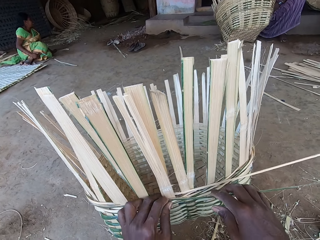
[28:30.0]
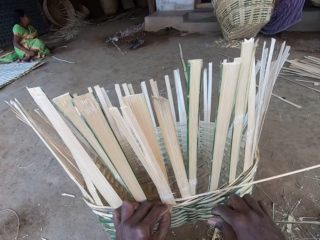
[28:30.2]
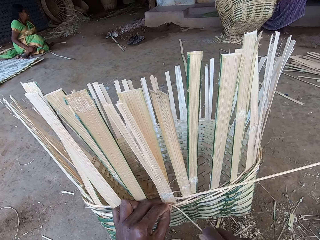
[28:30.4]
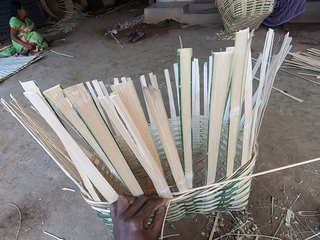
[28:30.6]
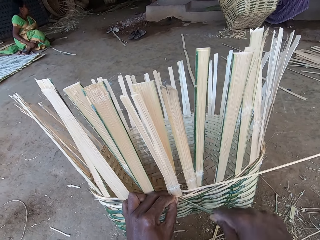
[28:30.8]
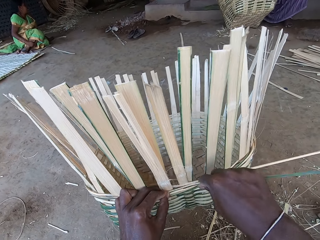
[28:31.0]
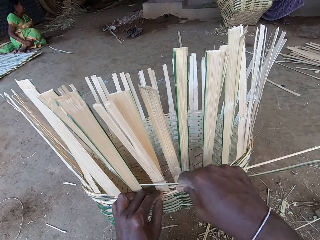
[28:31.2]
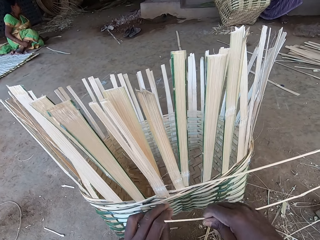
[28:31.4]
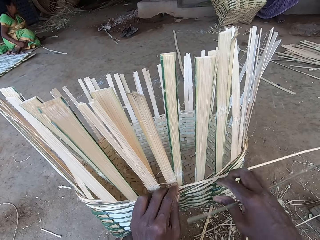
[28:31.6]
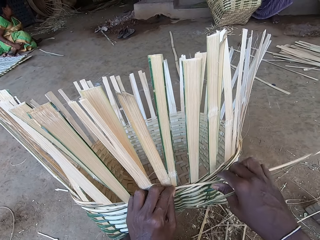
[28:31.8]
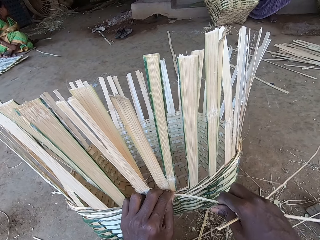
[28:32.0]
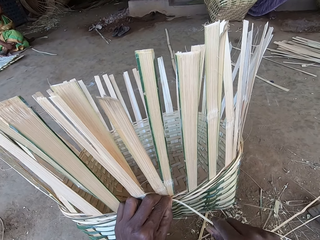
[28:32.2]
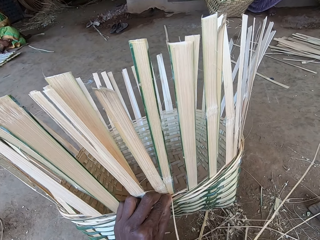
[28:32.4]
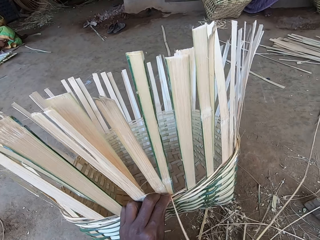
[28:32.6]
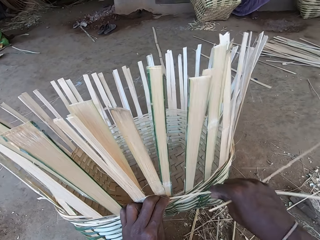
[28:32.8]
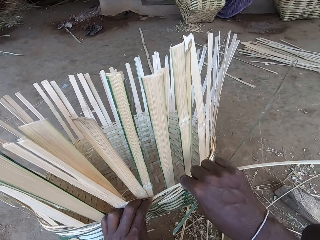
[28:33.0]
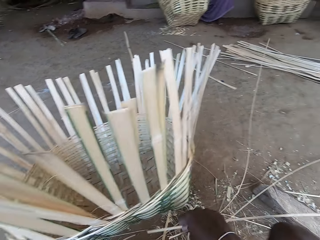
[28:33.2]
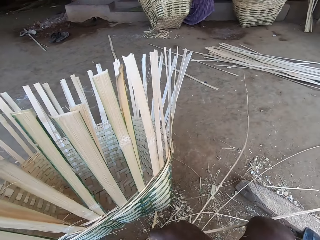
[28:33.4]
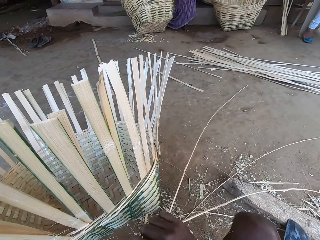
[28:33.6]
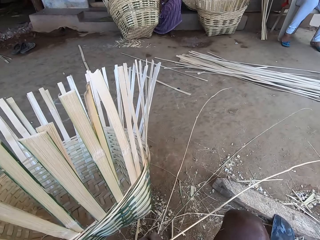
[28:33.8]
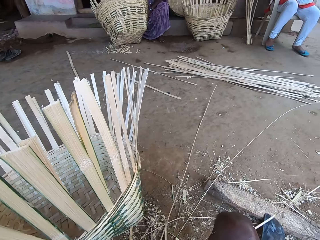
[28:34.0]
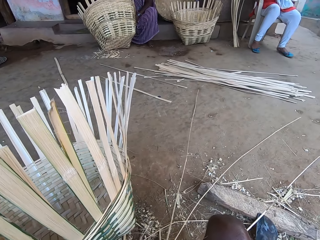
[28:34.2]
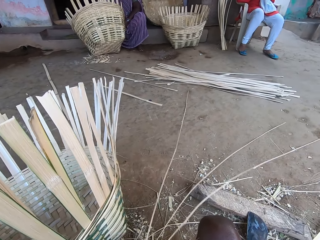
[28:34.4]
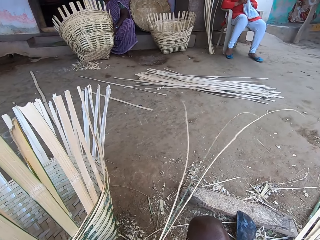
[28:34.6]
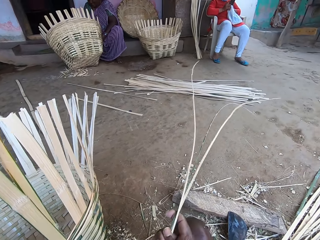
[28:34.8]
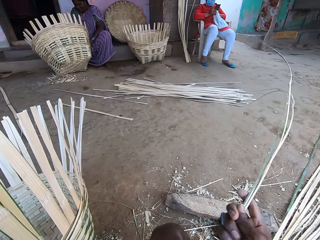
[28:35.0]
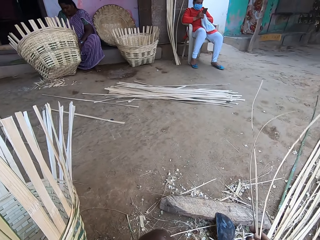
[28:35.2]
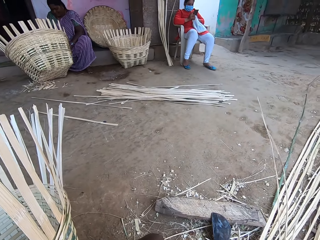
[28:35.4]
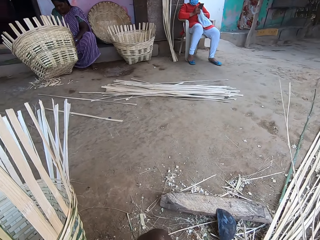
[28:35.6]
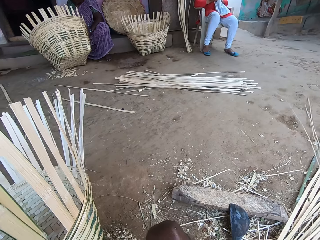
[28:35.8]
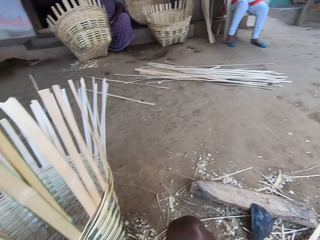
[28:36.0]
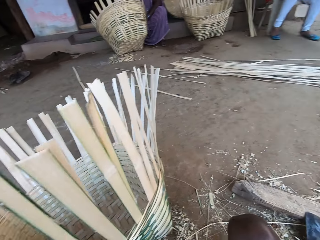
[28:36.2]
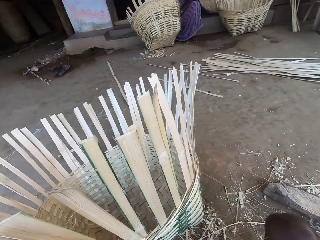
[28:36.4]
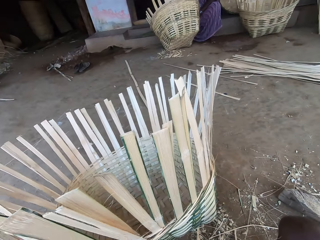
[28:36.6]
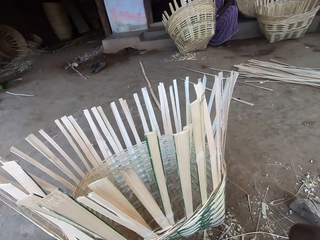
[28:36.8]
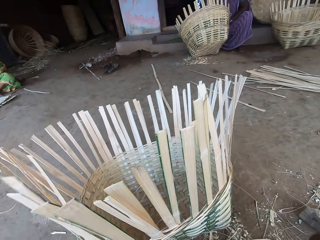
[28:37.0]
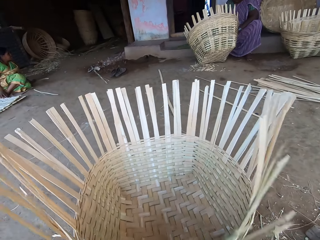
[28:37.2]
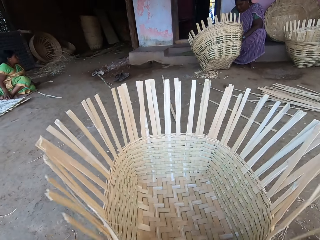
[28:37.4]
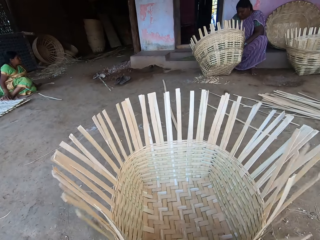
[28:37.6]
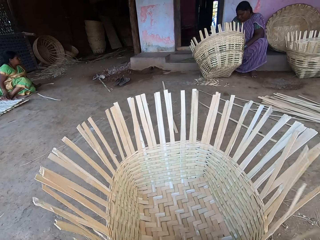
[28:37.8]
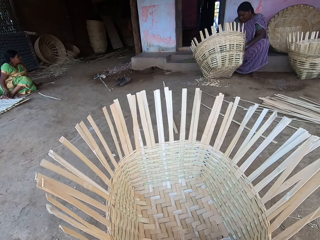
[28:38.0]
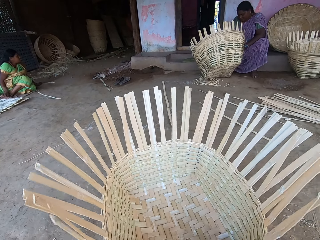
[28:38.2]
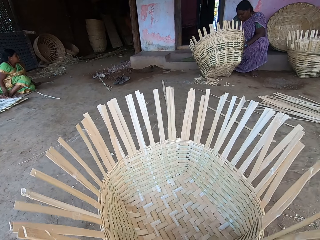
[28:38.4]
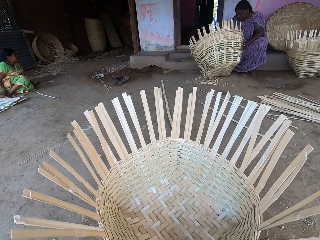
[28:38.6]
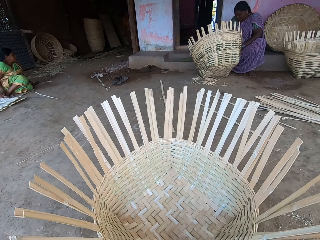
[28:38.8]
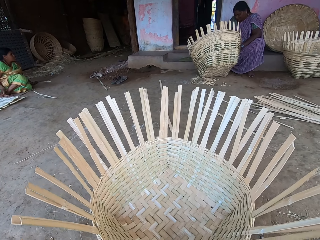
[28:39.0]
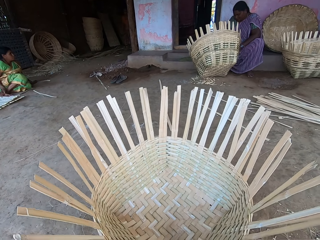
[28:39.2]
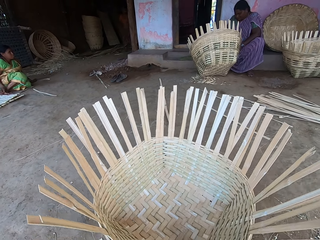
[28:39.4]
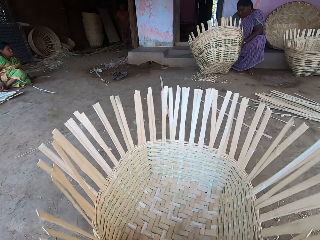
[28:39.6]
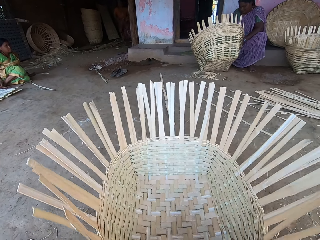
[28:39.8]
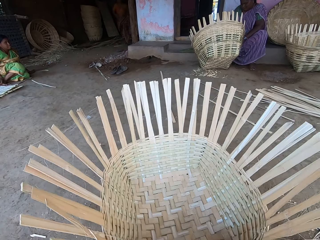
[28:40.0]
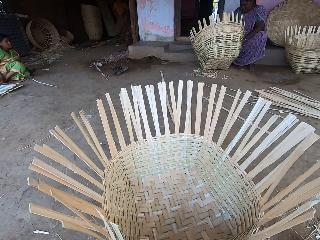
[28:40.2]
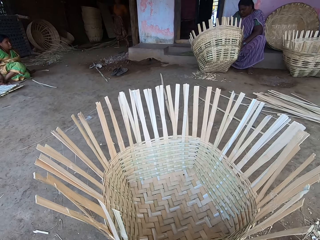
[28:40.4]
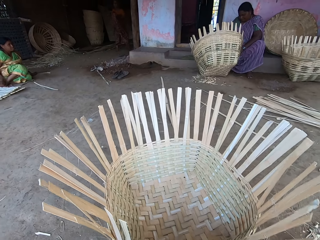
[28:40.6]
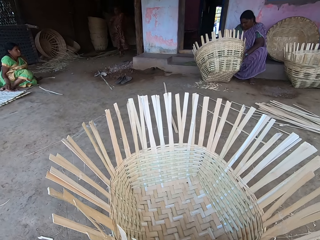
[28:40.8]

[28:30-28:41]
The camera wearer touches the weaving grass with his right hand. He breaks a bamboo stick from the basket with his left hand. He cuts the weaving grass with his right hand. He throws the weaving grass with his right hand. He drops the bamboo stick in his right hand on the ground. He adjusts the basket on the ground with both hands and holds the basket. He spins the basket on the ground with his hands.

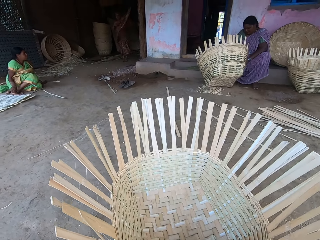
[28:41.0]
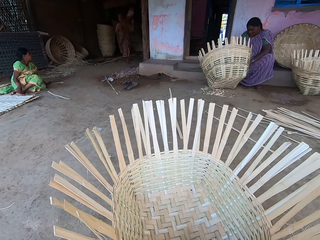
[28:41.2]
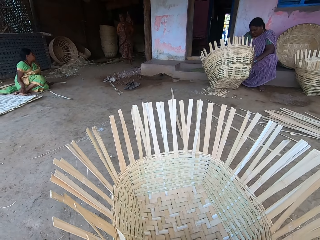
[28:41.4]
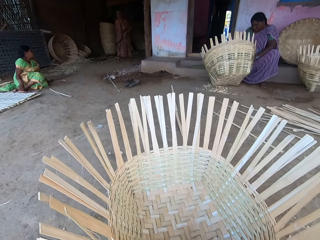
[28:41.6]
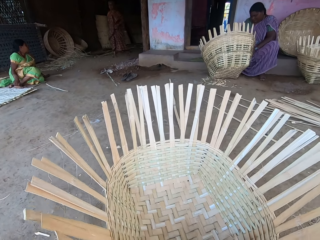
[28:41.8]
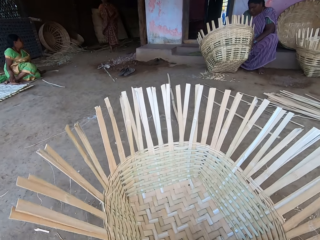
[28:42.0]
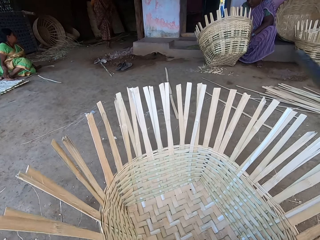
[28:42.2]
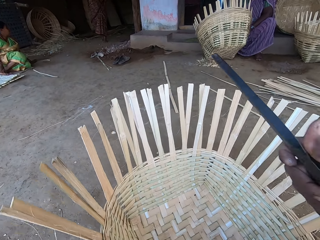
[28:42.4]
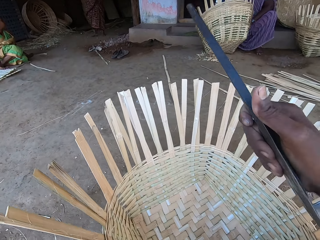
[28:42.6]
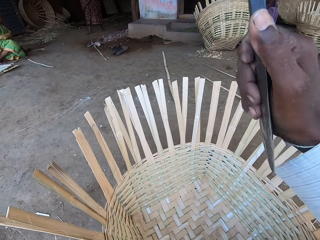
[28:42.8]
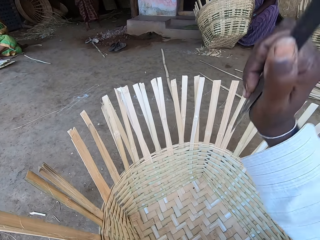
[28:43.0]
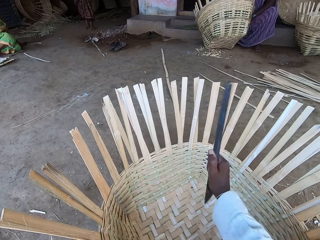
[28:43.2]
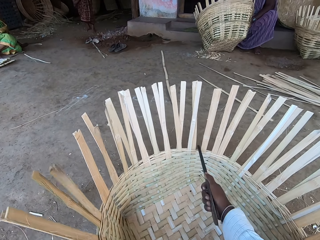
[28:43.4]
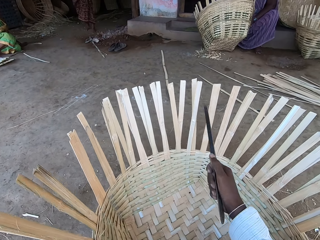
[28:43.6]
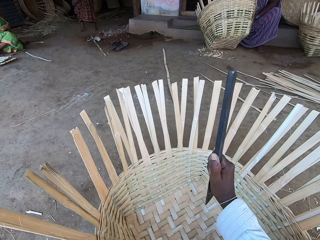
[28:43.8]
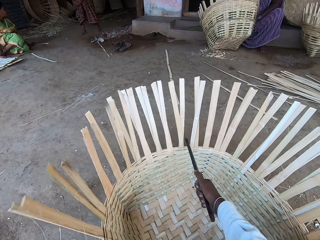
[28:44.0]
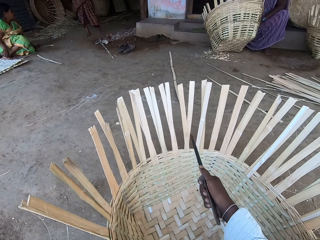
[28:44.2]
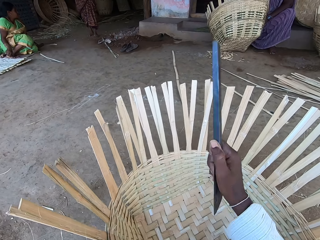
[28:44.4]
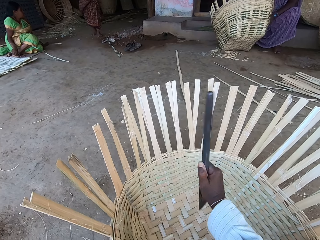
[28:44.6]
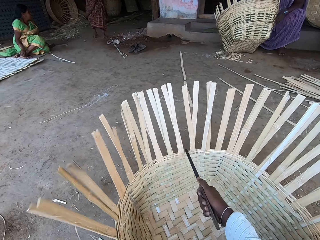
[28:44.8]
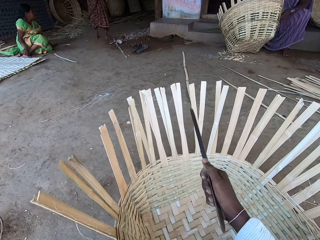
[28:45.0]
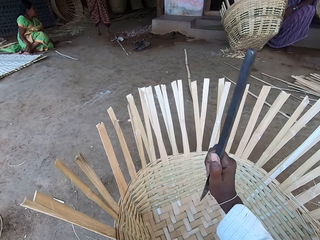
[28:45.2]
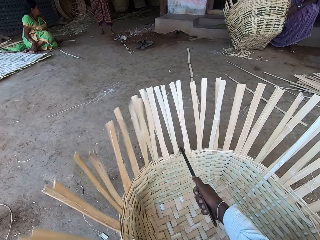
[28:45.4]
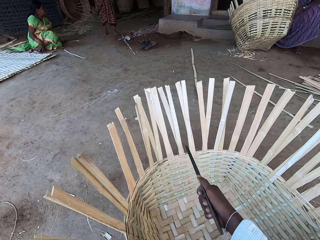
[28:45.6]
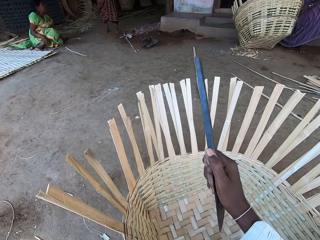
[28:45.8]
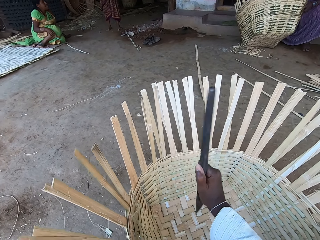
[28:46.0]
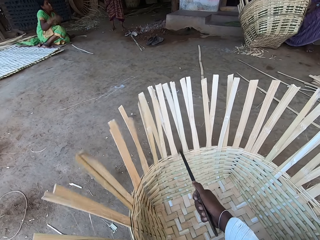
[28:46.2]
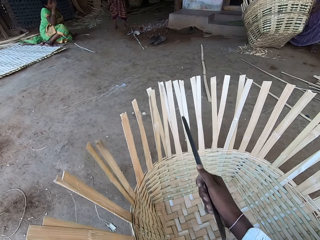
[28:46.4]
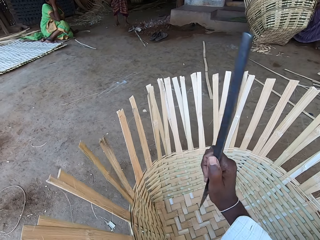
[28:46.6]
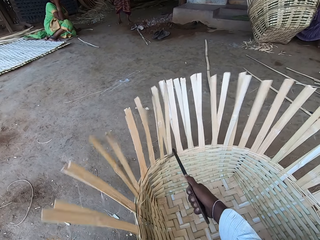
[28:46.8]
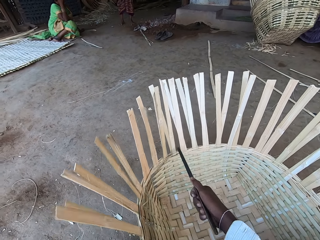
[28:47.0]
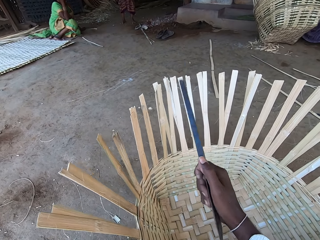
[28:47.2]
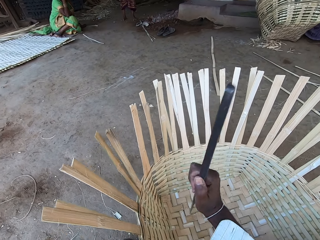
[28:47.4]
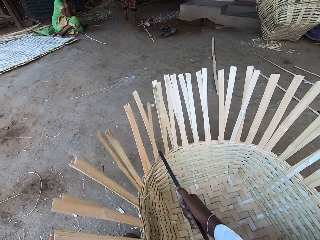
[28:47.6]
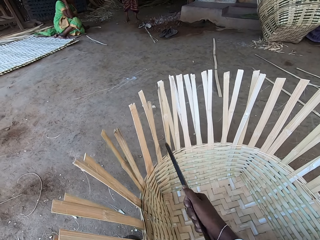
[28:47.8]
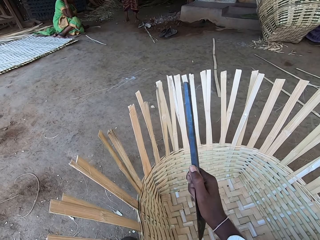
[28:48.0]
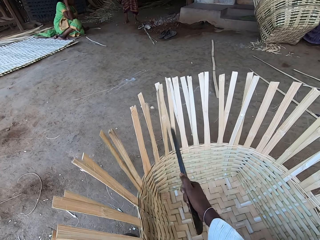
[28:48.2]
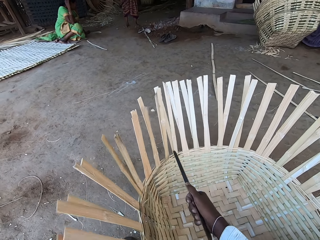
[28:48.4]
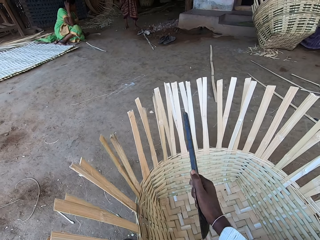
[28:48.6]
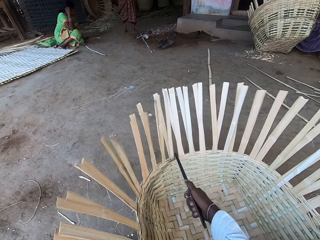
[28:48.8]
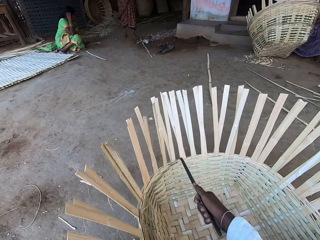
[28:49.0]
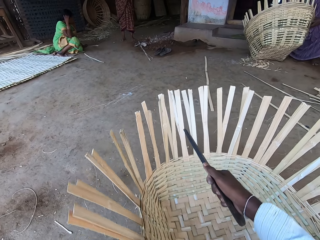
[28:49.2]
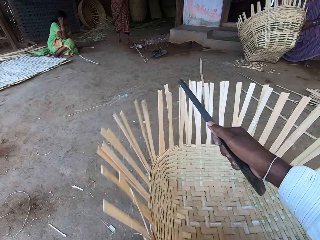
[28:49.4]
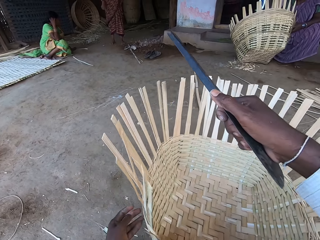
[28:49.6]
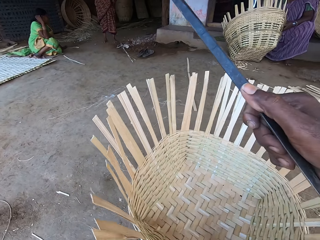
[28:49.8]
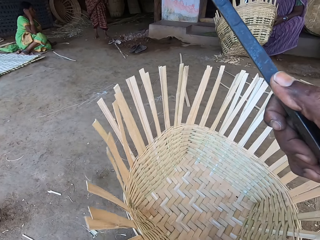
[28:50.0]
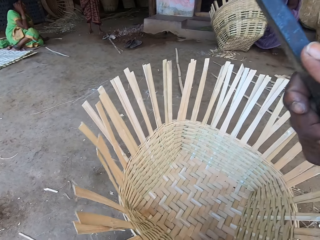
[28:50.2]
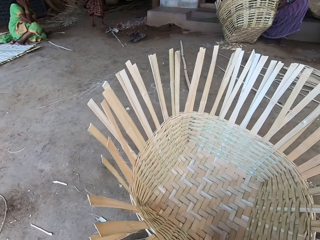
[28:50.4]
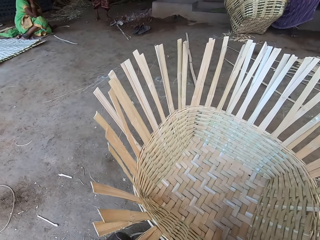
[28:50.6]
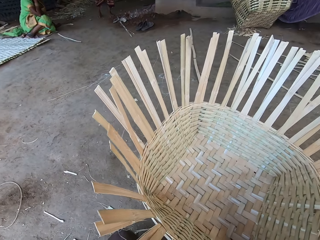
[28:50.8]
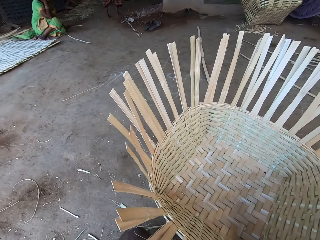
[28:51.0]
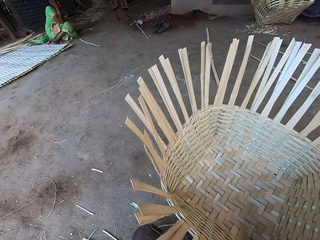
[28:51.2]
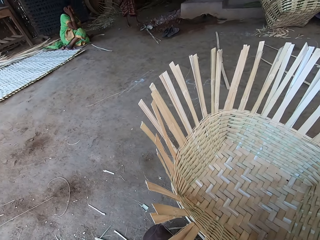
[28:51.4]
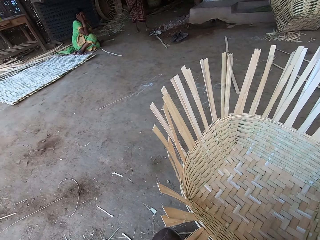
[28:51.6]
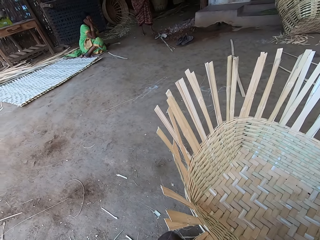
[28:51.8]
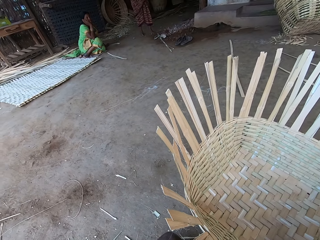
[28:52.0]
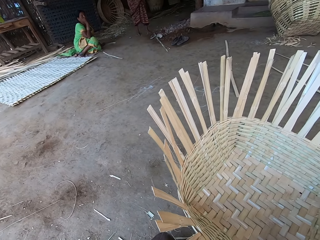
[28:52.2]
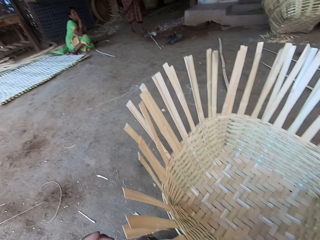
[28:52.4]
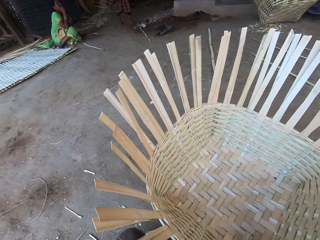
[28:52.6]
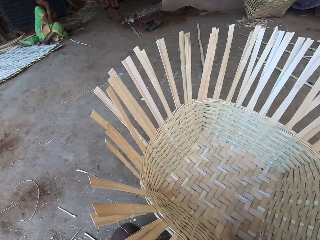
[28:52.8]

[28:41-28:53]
The camera wearer looks at the basket. He pulls the basket. He hits the basket on the ground with a stick or knife in his right hand. He rotates the basket and looks at the basket.
